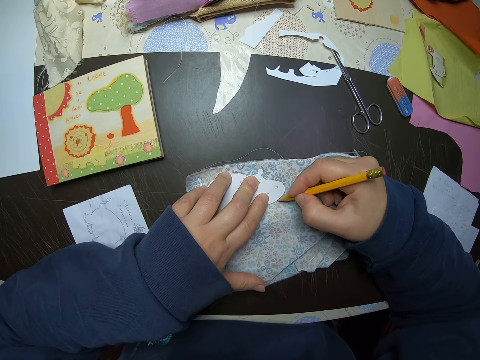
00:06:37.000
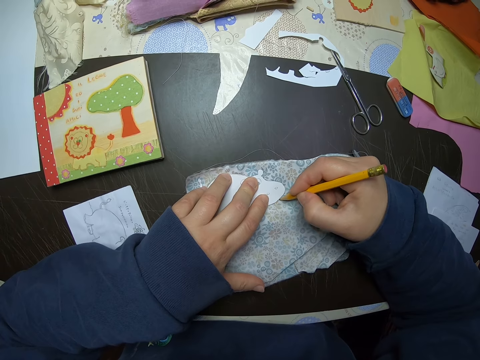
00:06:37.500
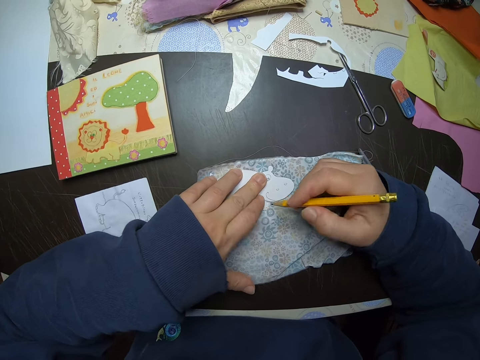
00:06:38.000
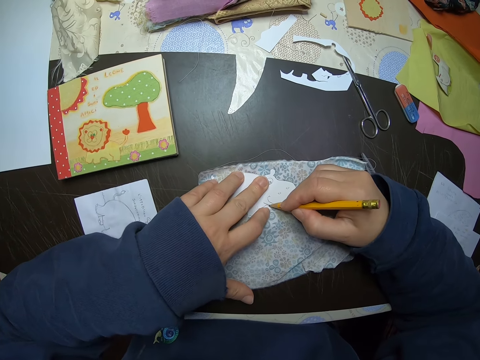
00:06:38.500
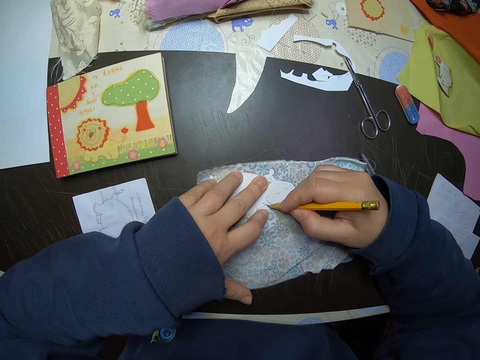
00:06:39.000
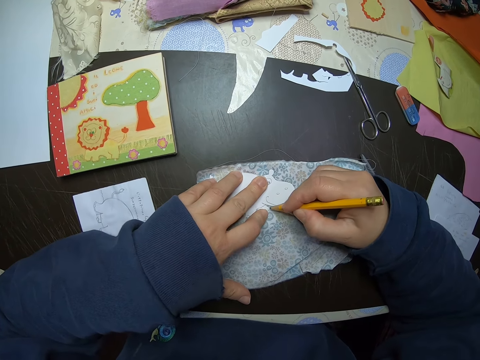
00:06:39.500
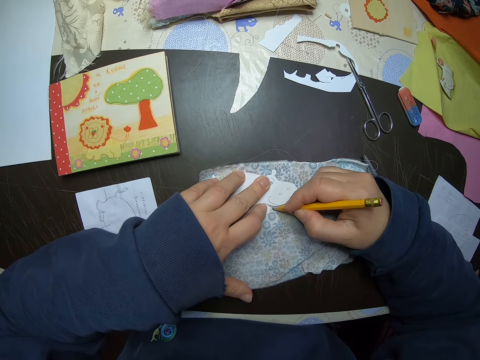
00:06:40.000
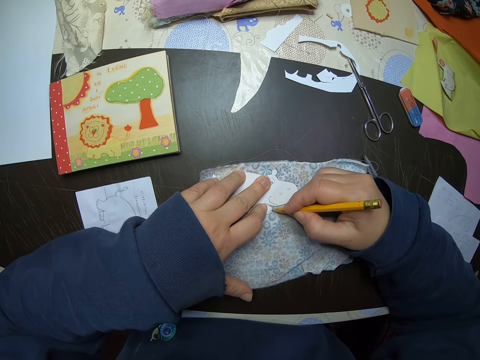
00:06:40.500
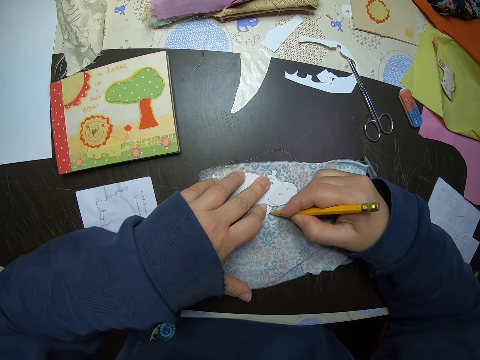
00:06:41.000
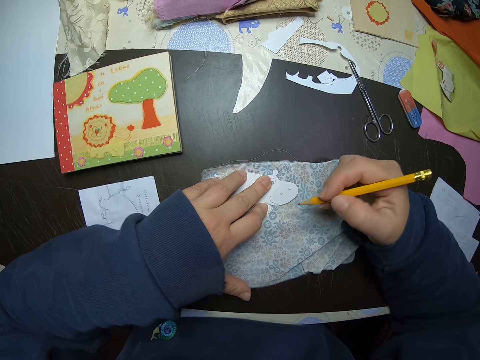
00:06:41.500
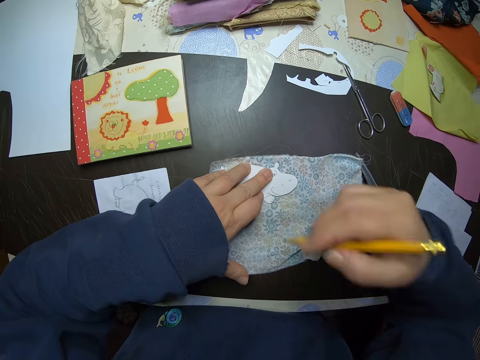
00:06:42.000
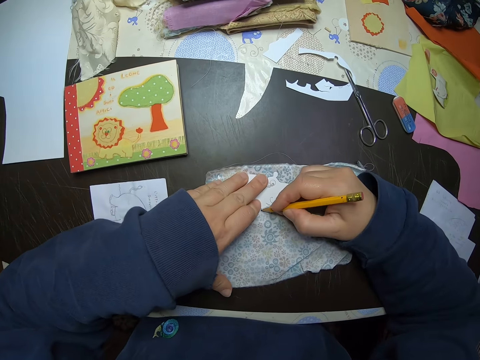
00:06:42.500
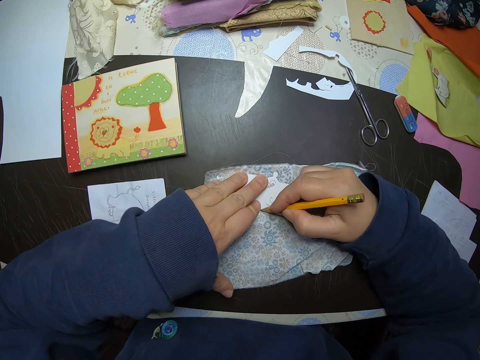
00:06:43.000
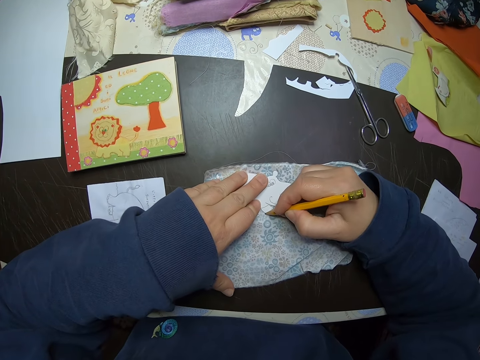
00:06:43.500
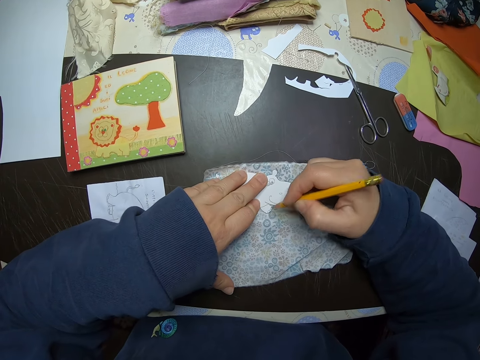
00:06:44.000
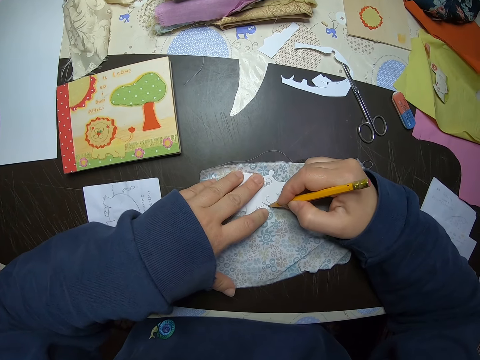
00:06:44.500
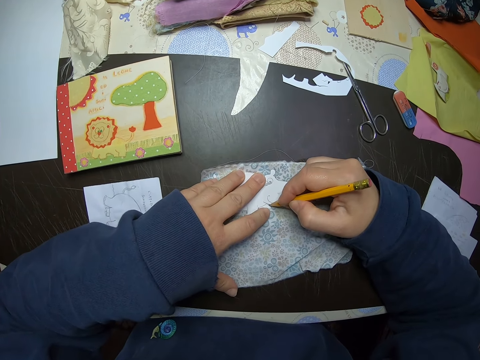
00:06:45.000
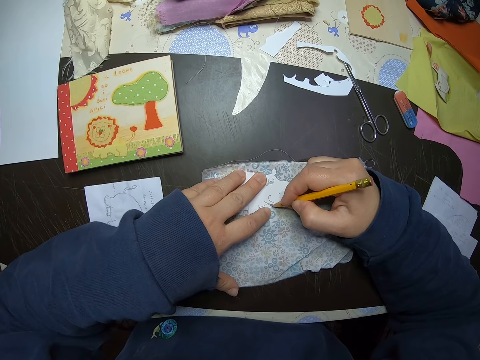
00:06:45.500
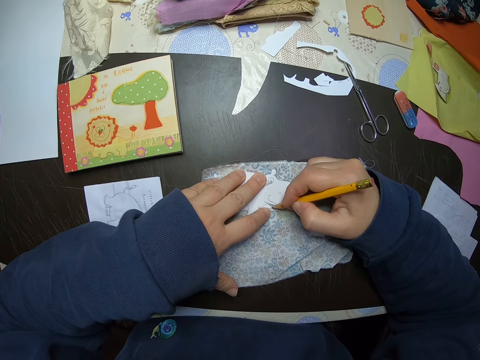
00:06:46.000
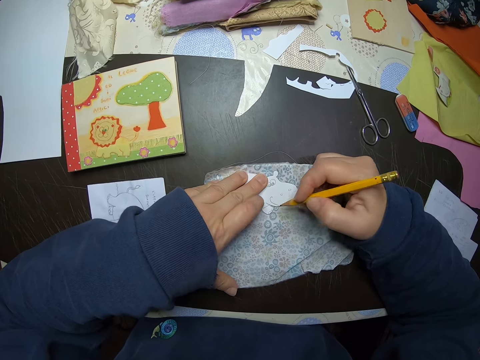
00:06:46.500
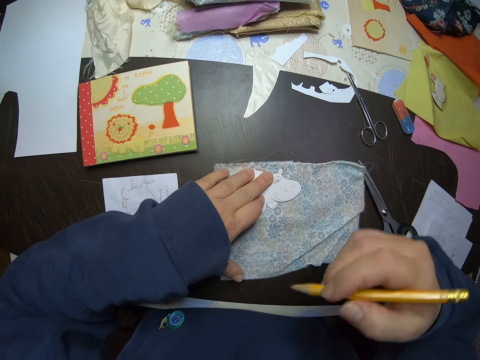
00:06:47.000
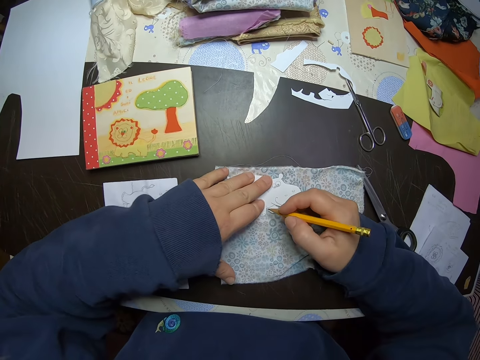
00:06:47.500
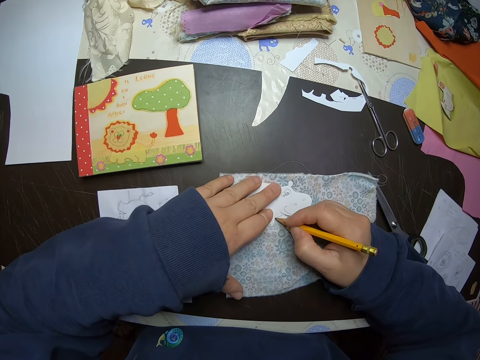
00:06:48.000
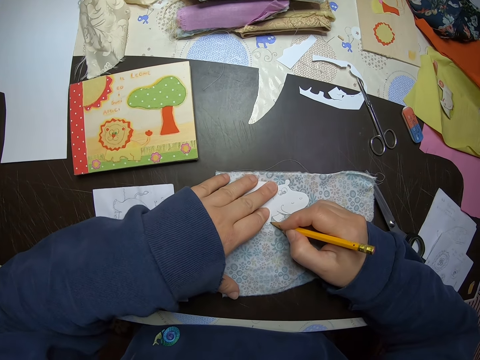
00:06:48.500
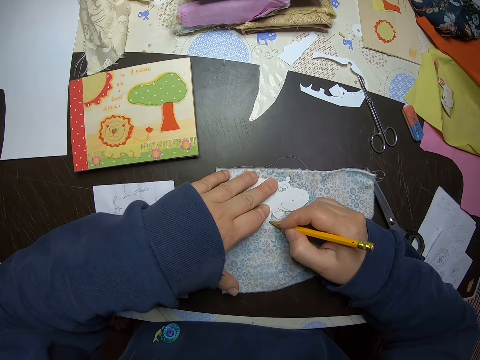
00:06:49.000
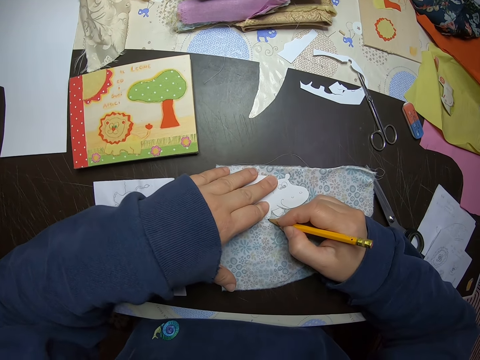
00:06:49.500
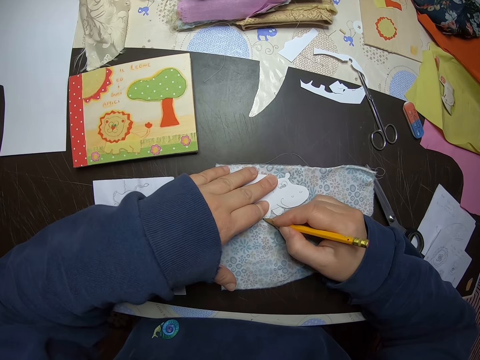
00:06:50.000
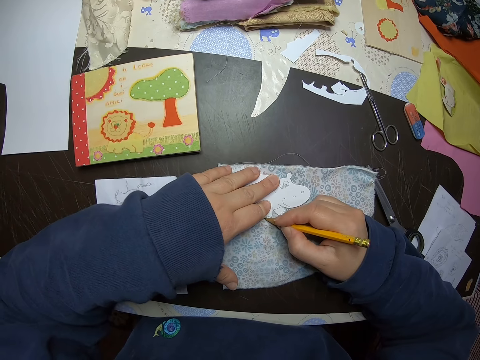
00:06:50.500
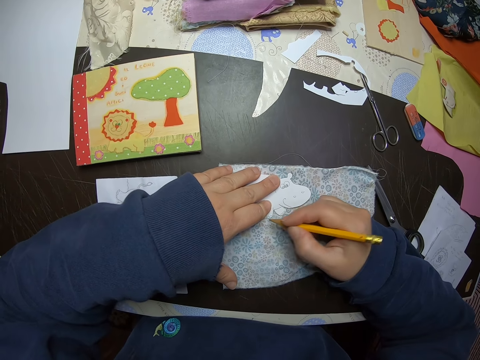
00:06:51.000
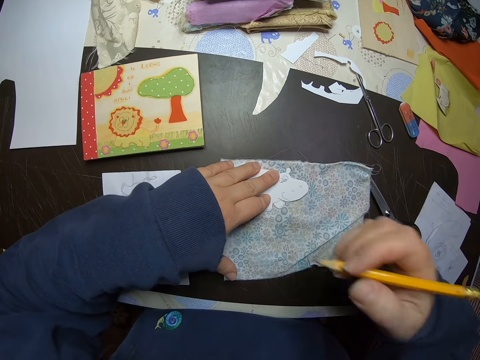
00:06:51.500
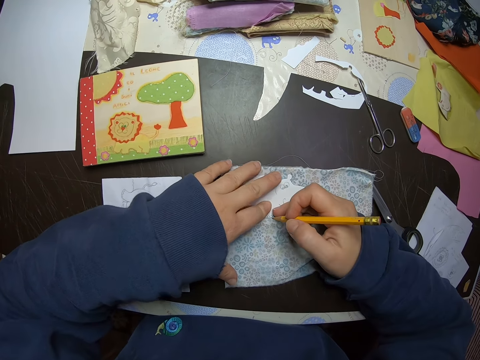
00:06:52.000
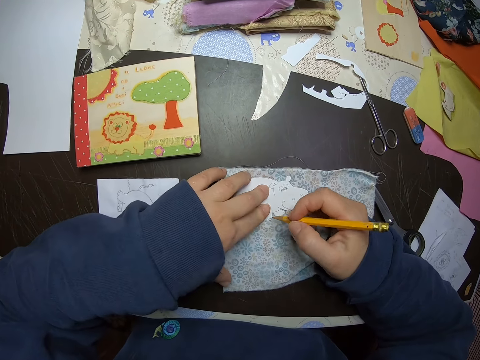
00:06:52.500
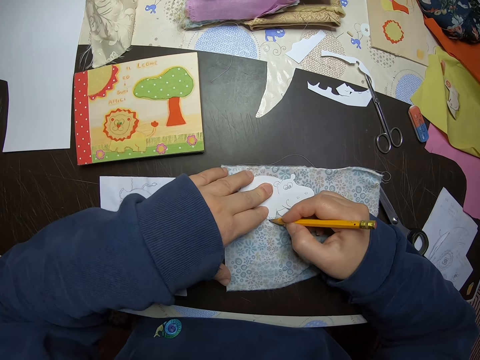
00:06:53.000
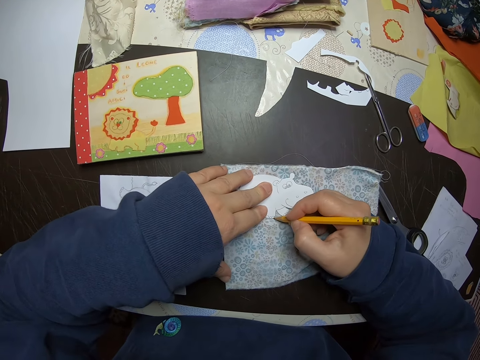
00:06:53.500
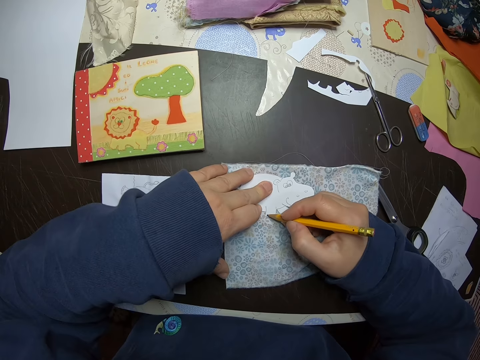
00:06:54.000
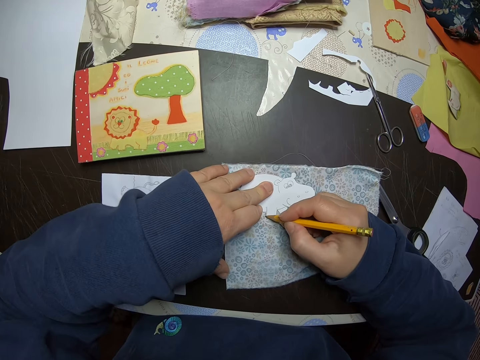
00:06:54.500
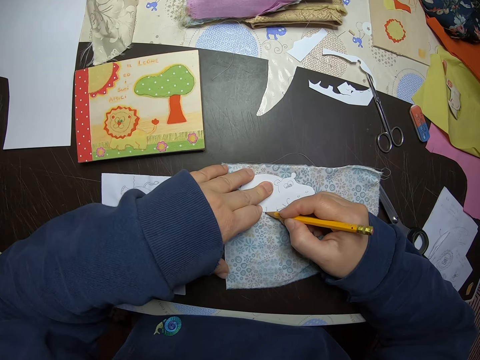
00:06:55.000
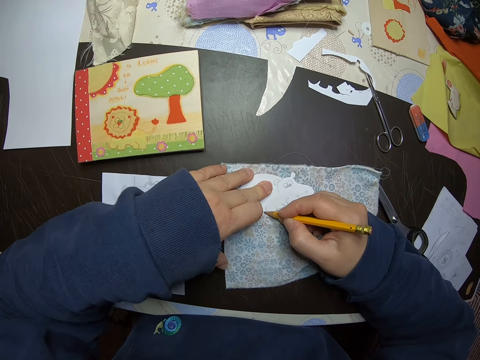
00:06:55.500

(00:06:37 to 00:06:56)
The camera wearer adjusts the hand. They trace the crafted paper. They adjust the hand. They trace the crafted paper. They adjust the hand. They trace the crafted paper. They adjust the hand. They trace the crafted paper.

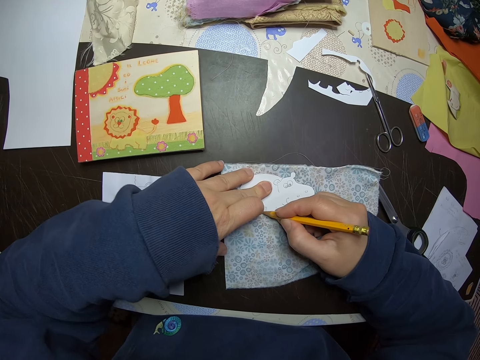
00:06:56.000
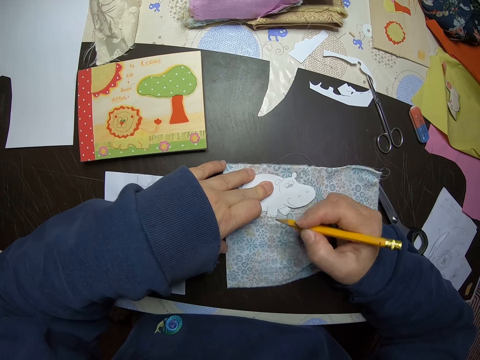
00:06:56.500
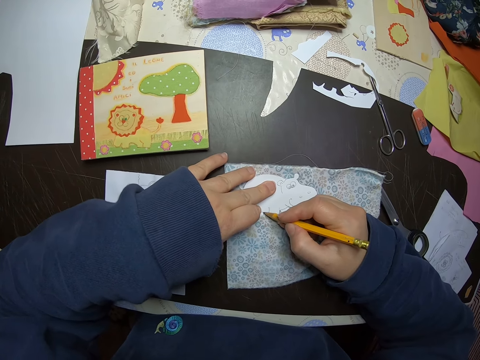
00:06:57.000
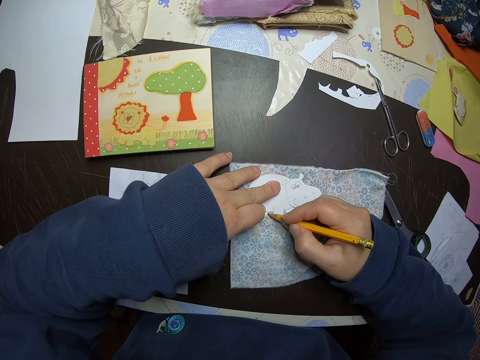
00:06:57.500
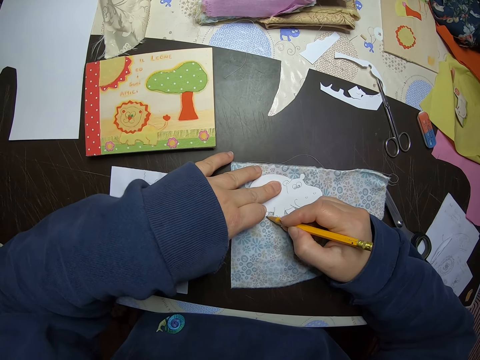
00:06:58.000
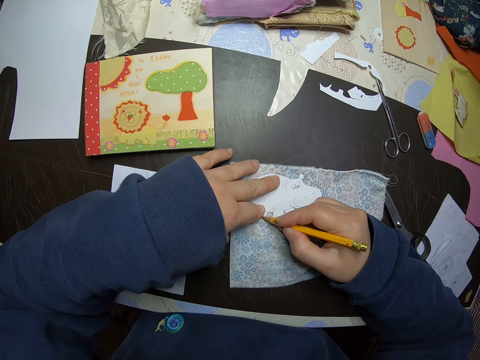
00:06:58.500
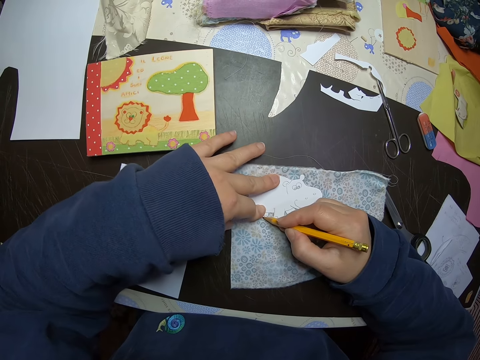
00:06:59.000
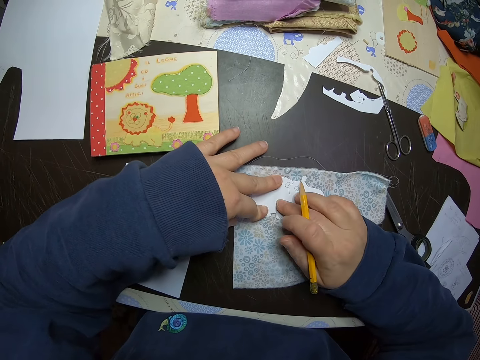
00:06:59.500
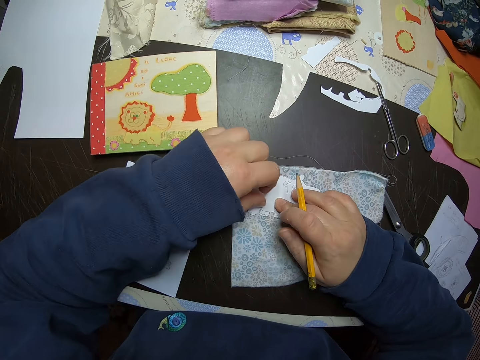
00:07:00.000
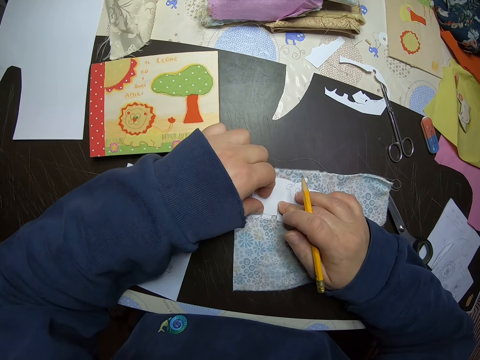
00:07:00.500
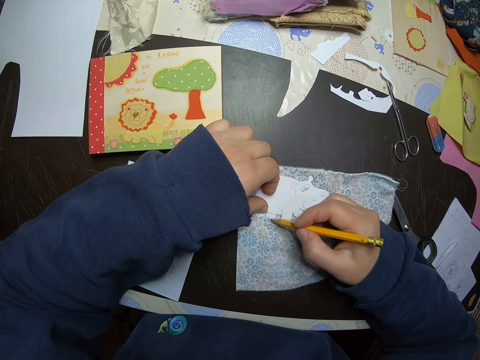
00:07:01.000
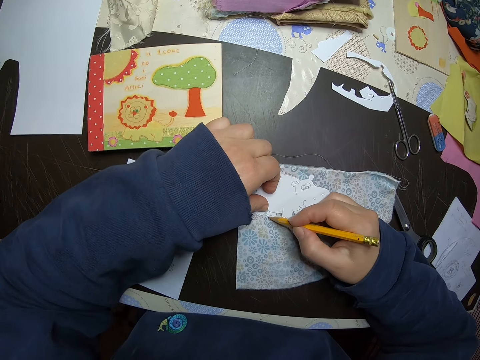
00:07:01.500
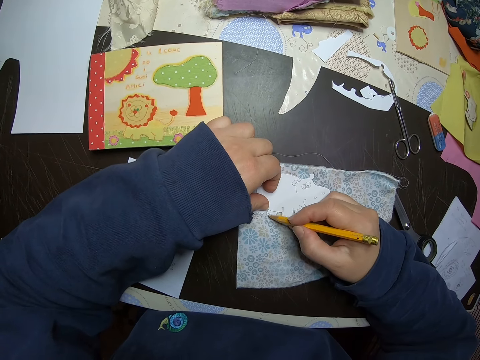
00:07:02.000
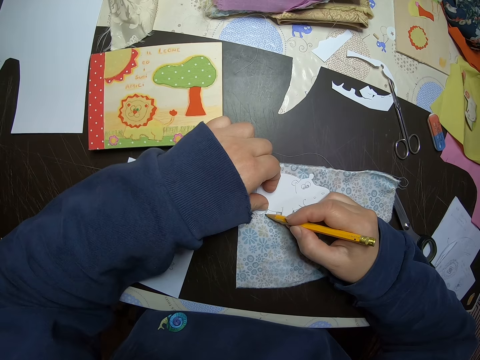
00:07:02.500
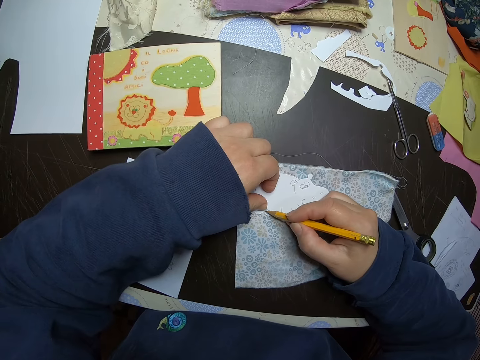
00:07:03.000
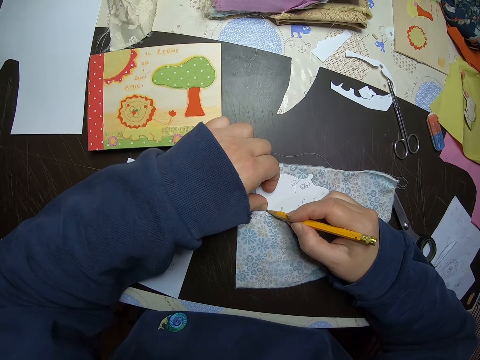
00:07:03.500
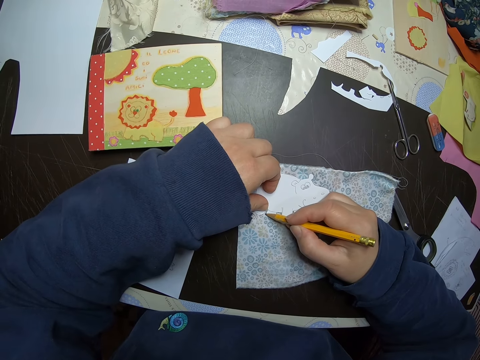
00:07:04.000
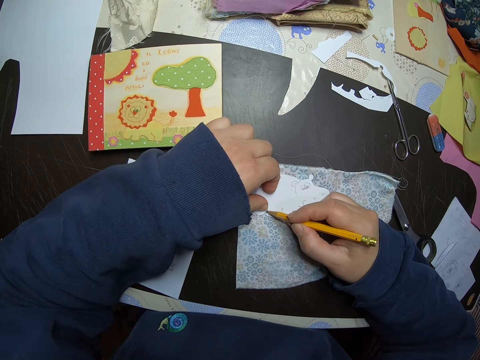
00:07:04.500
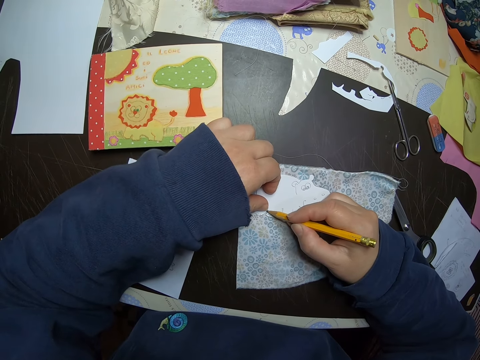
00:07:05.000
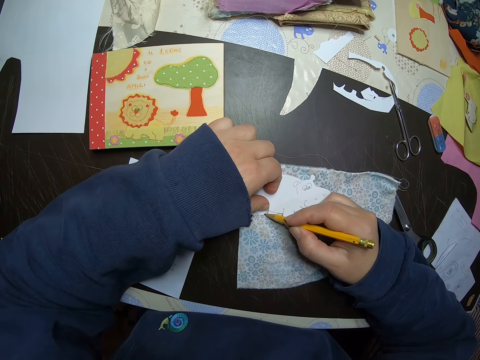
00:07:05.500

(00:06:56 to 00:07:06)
The camera wearer adjusts the hand. They trace the crafted paper.
